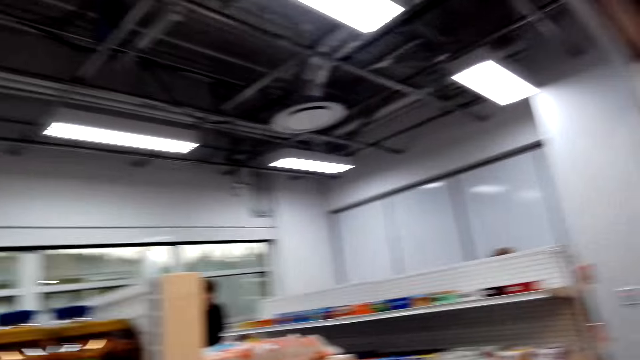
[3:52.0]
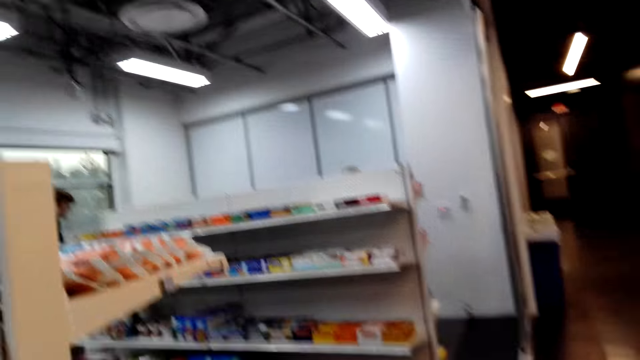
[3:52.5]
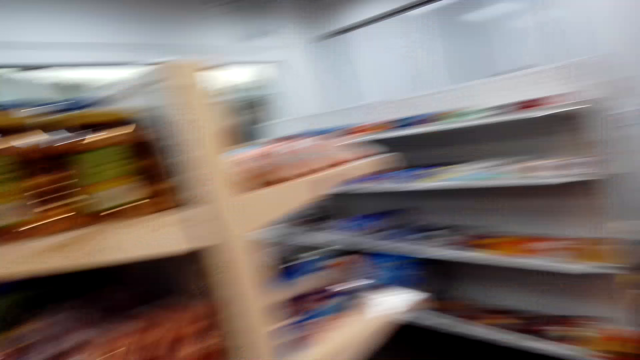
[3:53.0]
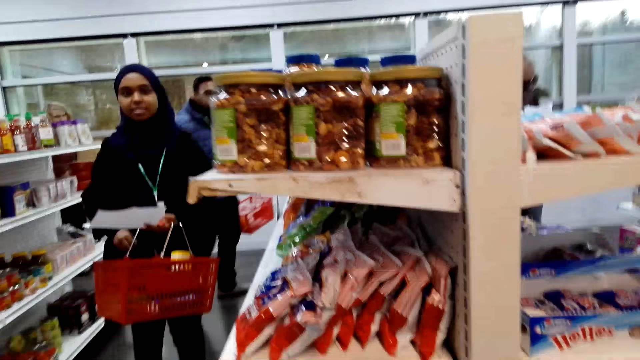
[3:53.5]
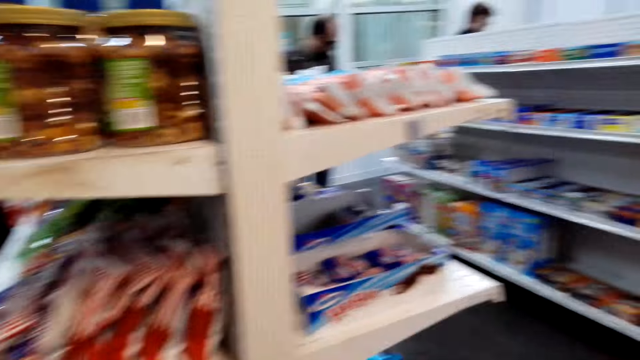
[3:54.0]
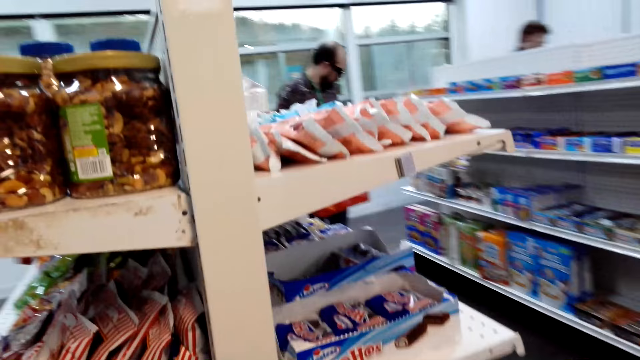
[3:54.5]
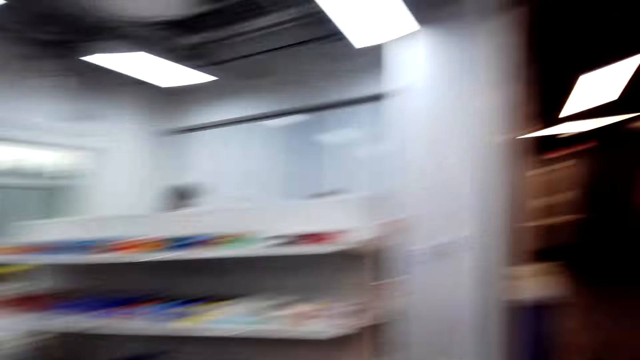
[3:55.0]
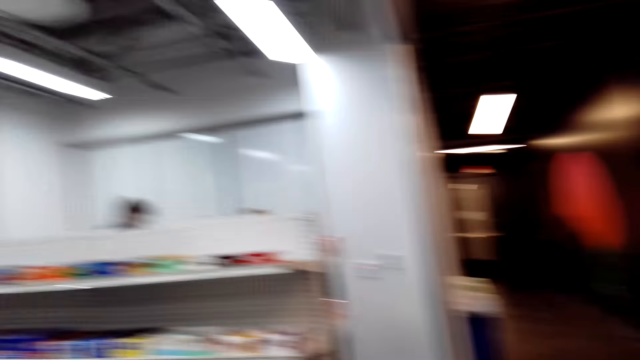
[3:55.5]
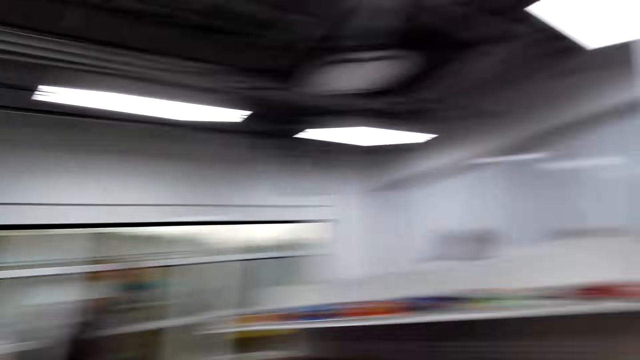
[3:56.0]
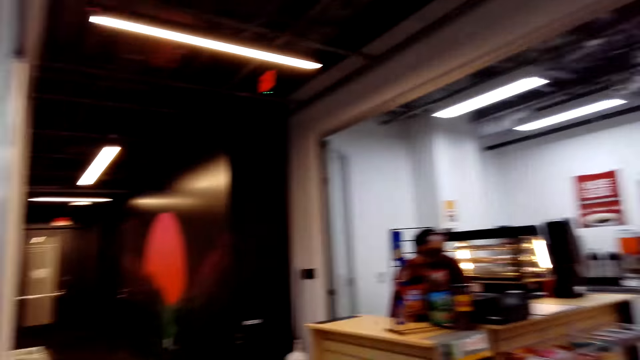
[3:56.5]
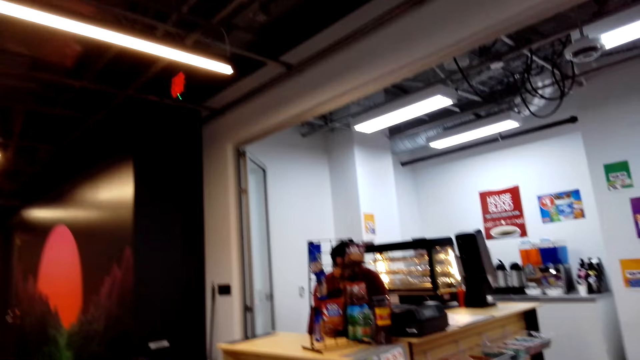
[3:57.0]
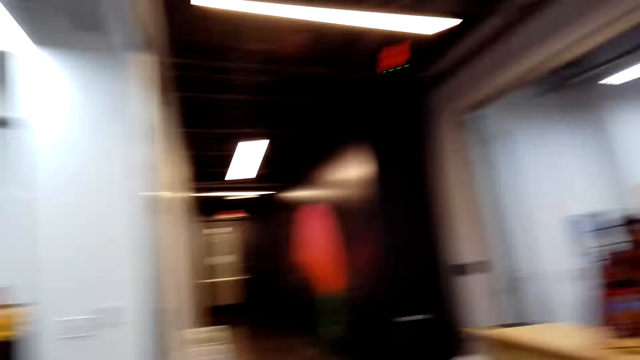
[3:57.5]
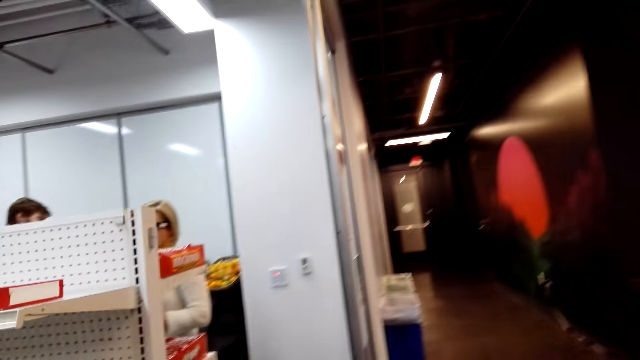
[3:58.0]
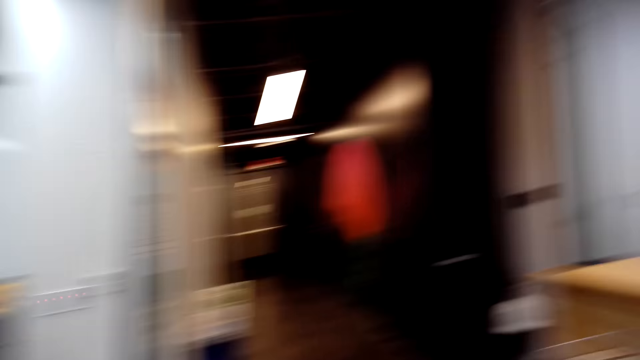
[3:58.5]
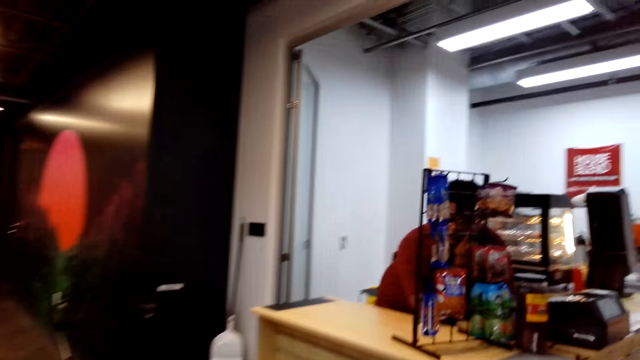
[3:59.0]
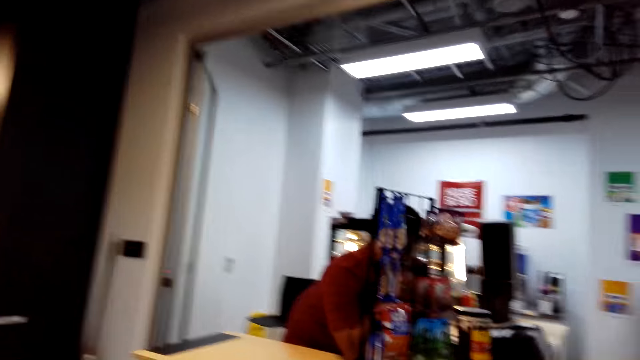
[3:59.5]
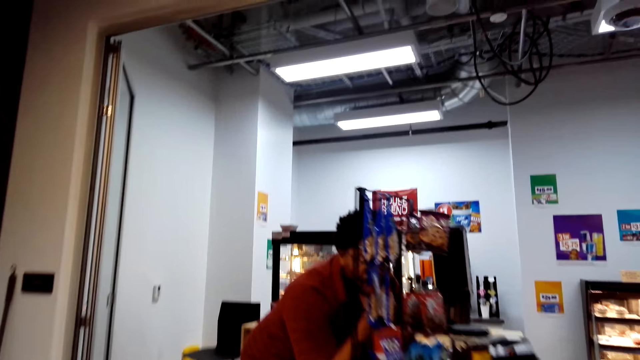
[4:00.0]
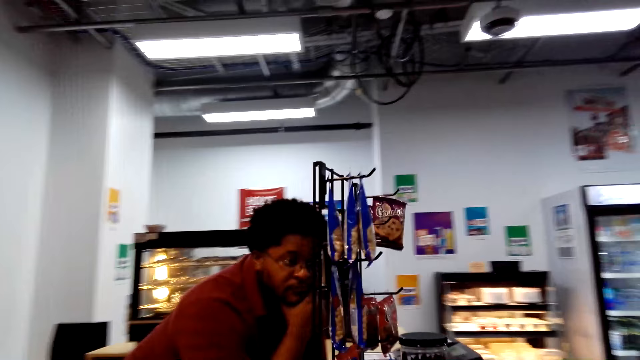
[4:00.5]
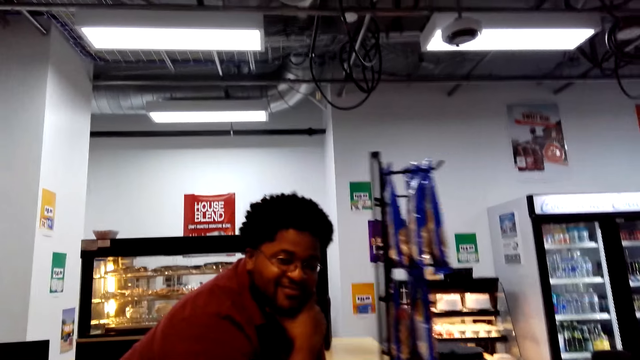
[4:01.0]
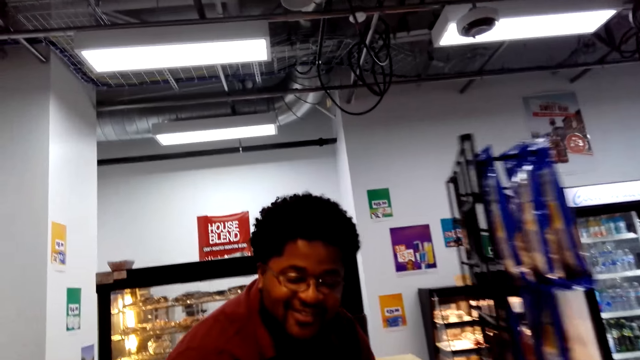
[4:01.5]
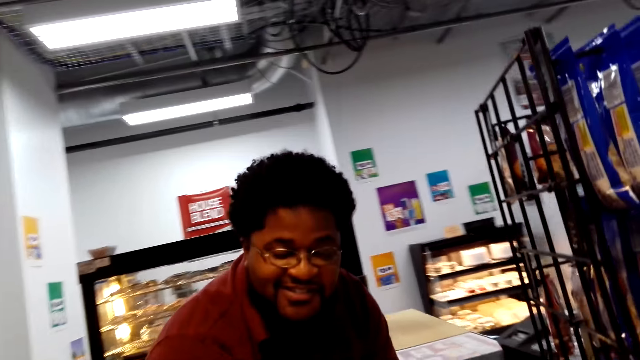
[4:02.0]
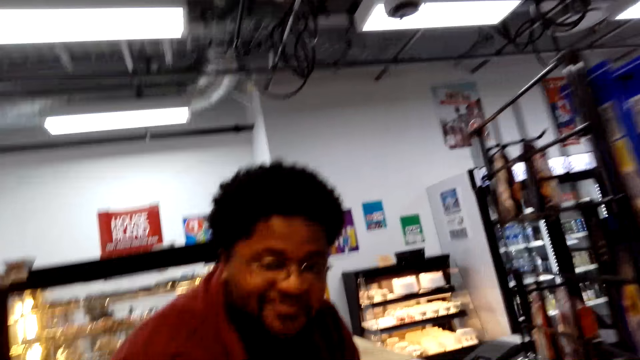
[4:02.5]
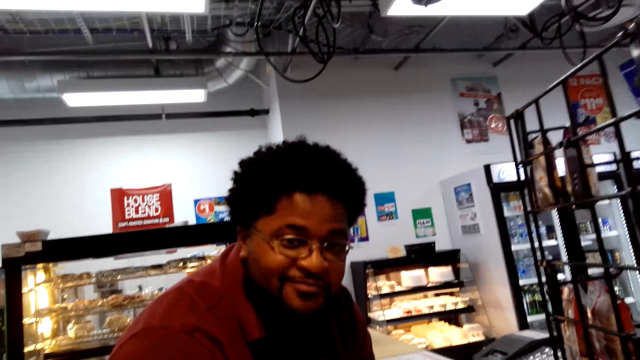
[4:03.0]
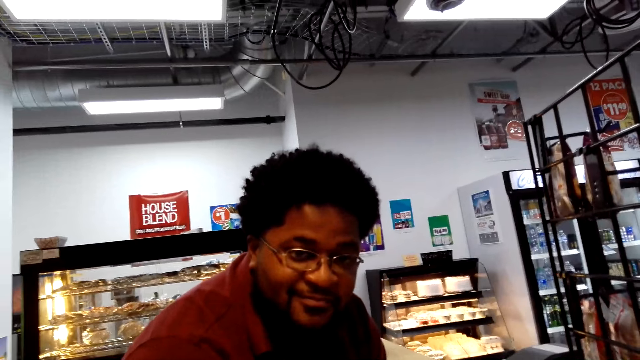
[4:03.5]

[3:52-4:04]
The camera wearer stares around the supermarket.

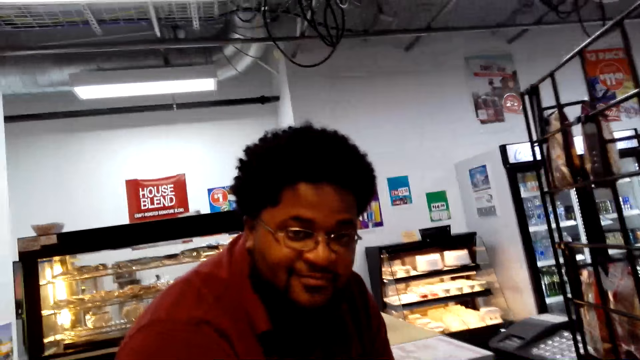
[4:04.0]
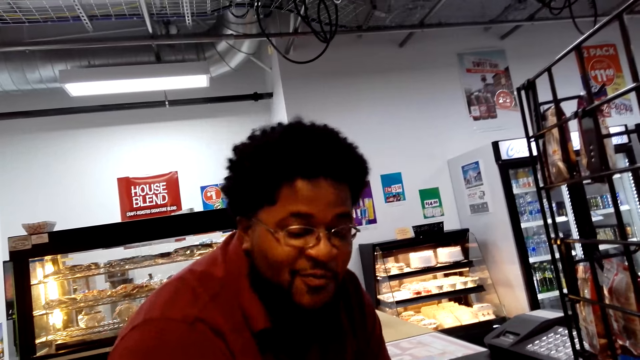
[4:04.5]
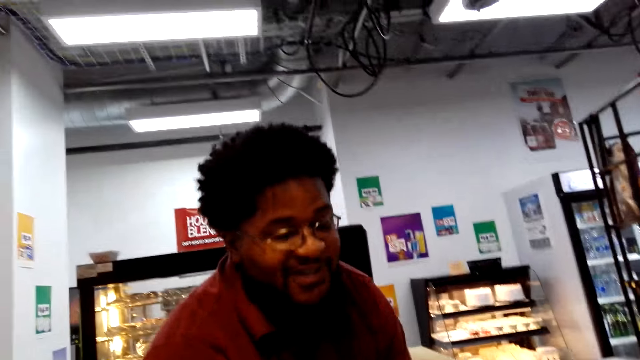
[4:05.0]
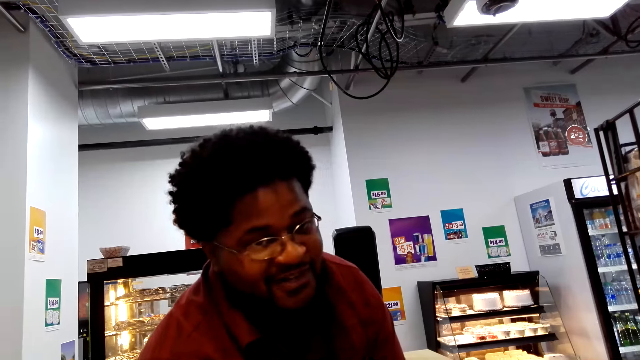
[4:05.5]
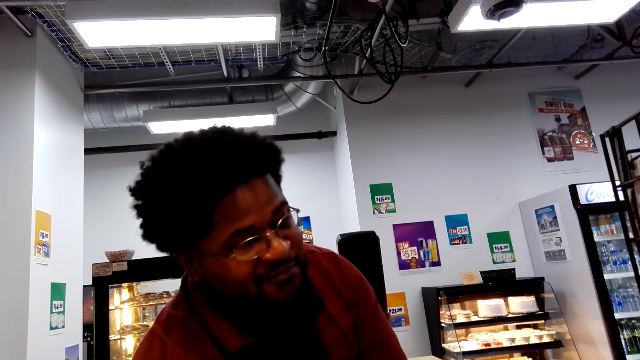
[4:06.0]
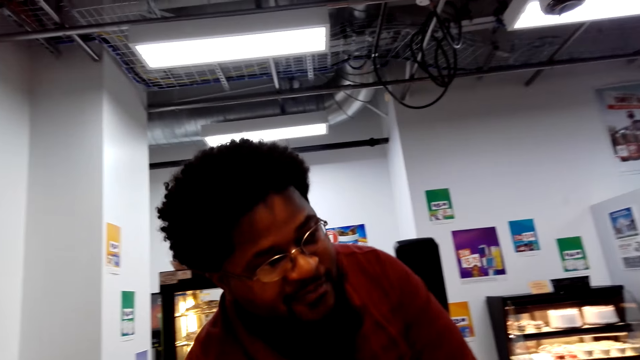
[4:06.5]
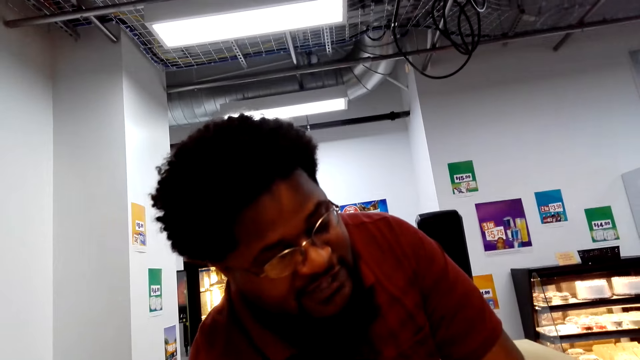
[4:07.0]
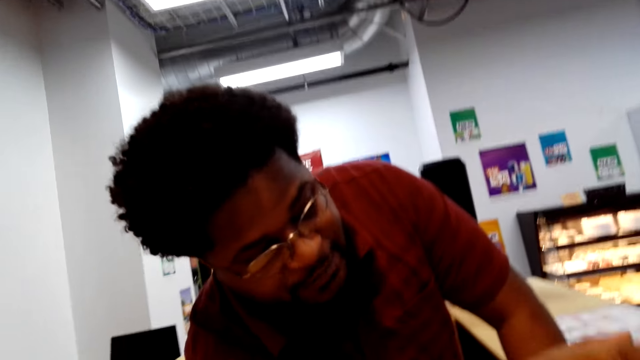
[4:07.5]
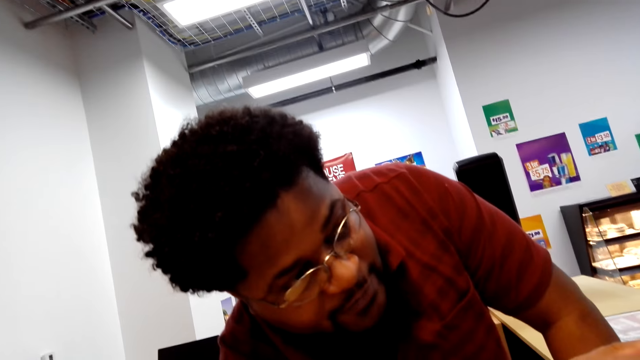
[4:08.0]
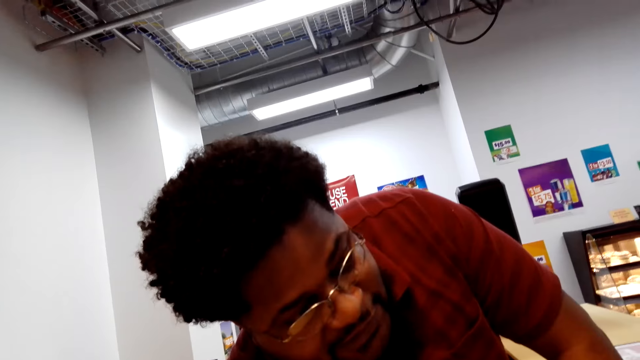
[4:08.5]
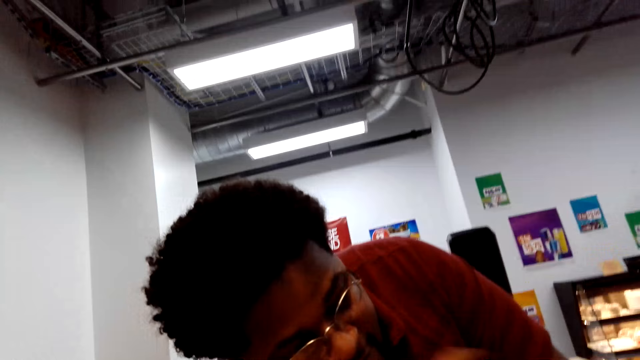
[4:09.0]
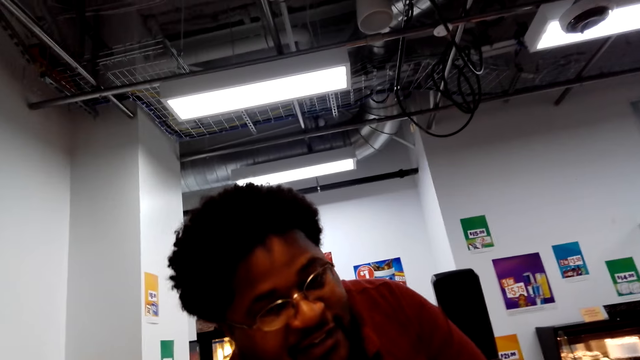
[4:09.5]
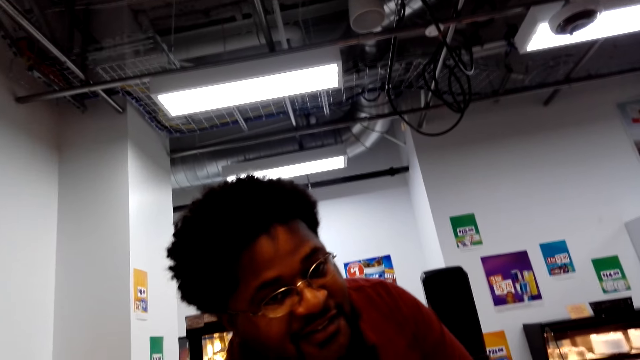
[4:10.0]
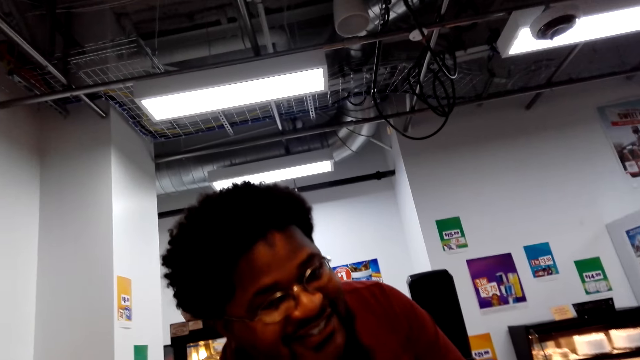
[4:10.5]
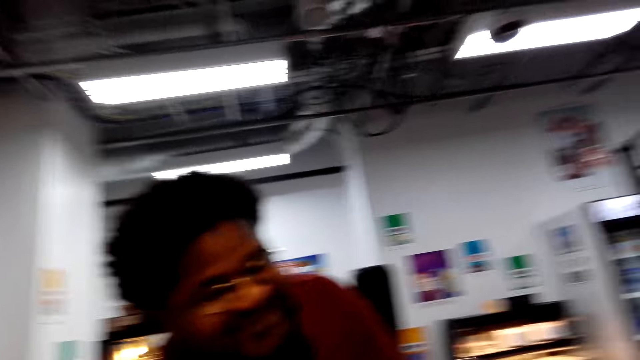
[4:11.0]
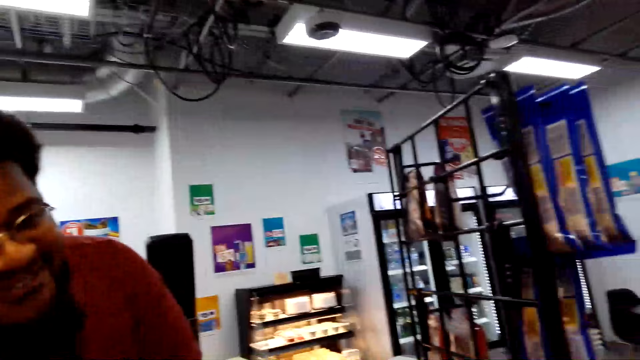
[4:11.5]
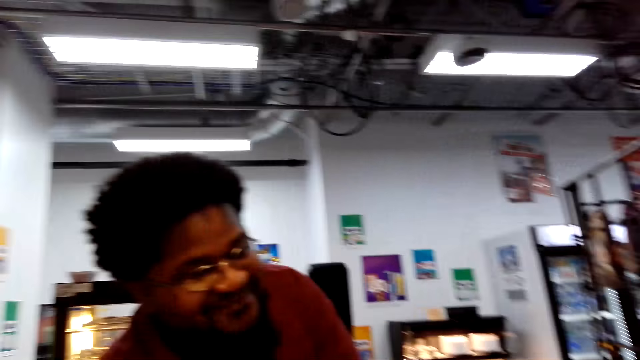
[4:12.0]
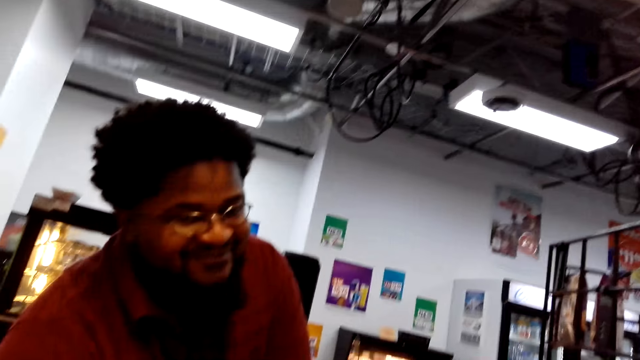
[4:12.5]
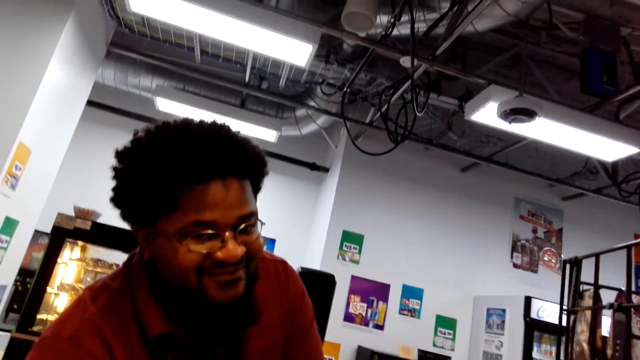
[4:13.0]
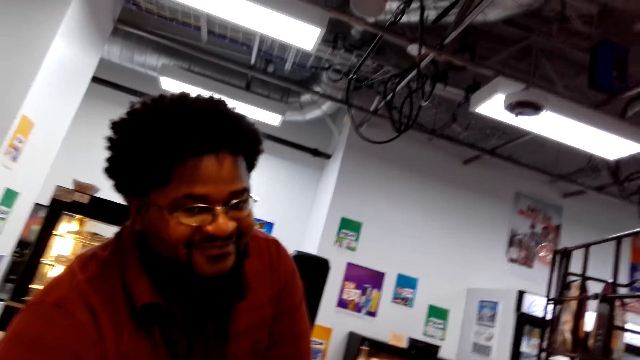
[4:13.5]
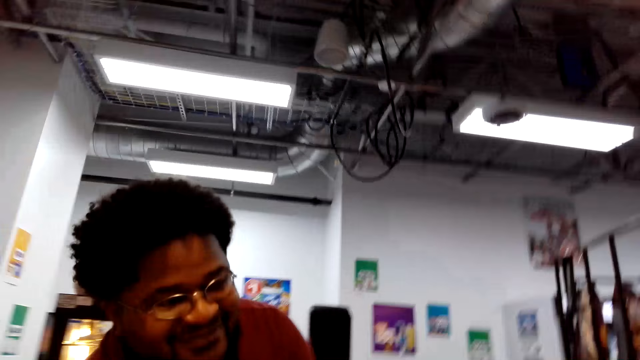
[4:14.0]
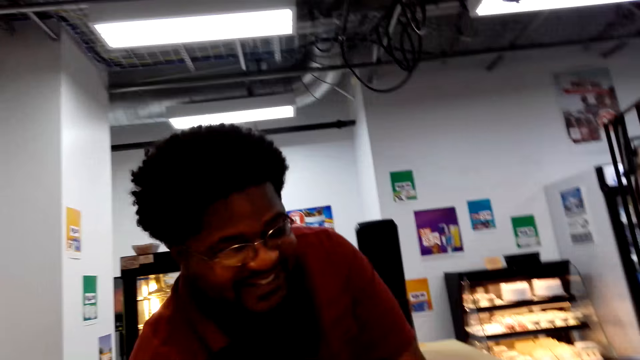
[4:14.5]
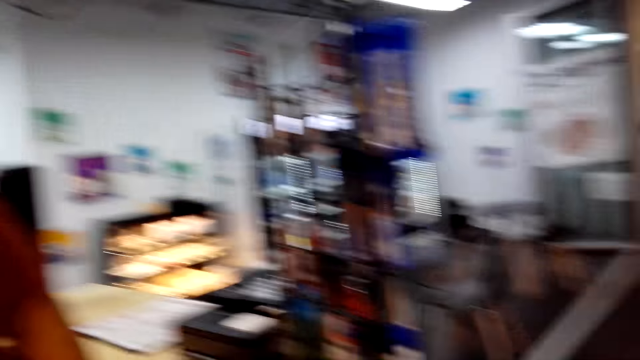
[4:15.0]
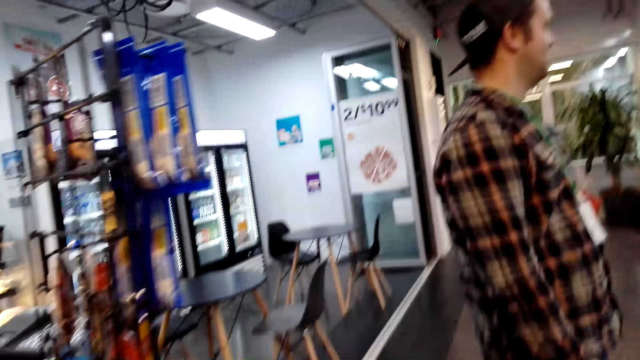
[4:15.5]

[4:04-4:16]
Another man moves his hands.
